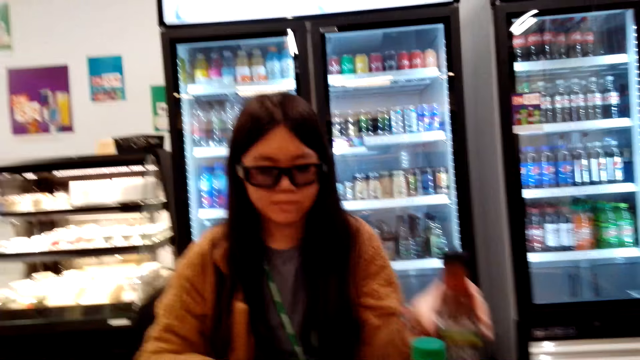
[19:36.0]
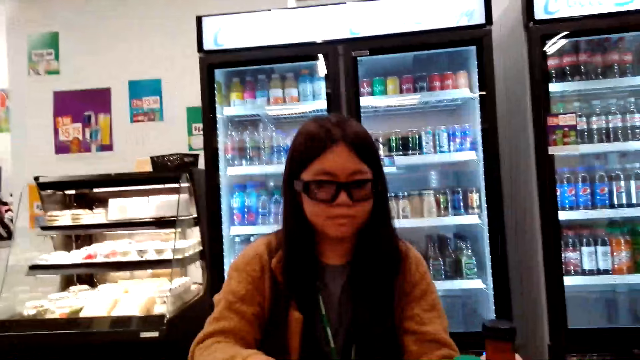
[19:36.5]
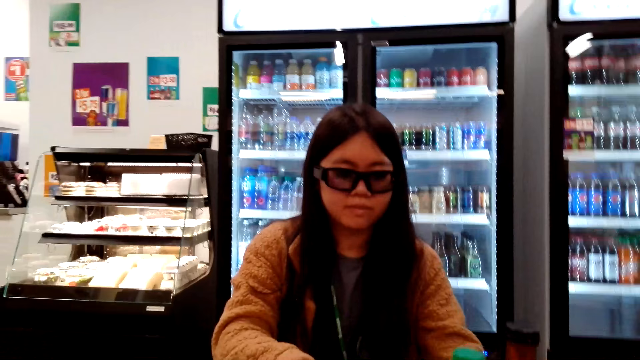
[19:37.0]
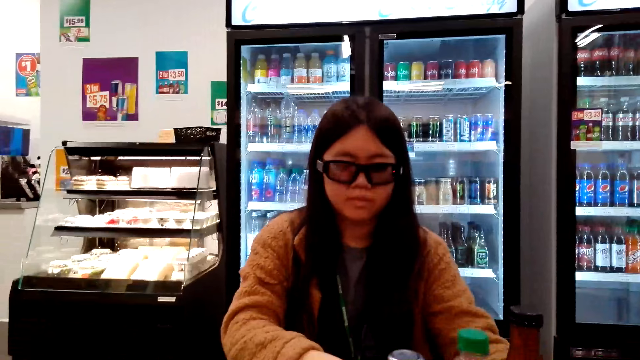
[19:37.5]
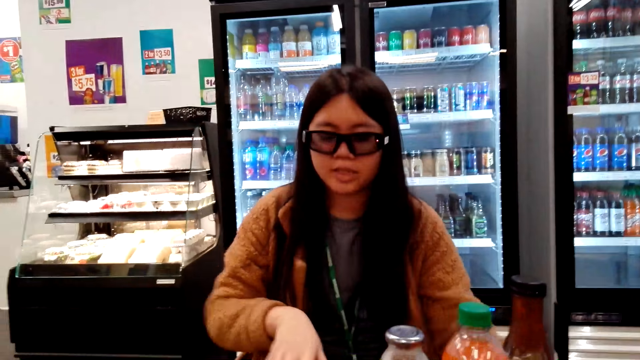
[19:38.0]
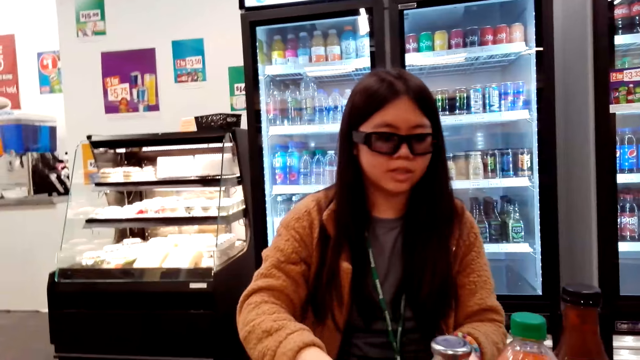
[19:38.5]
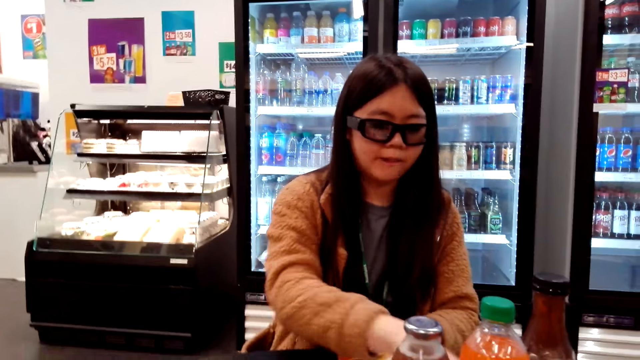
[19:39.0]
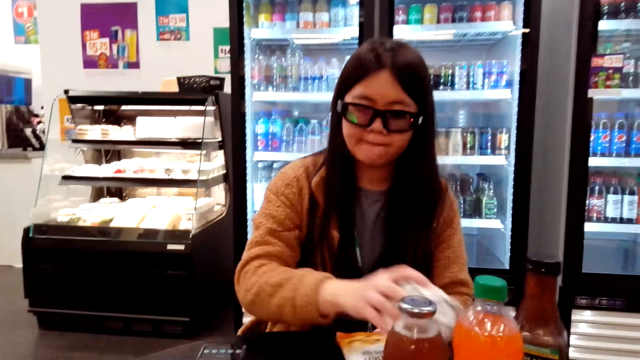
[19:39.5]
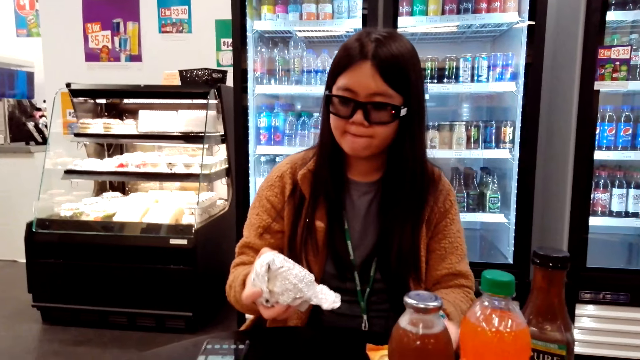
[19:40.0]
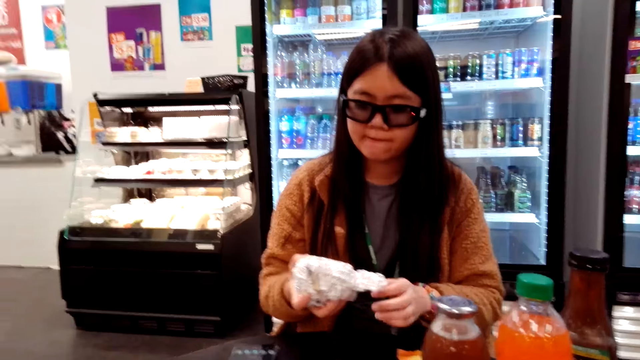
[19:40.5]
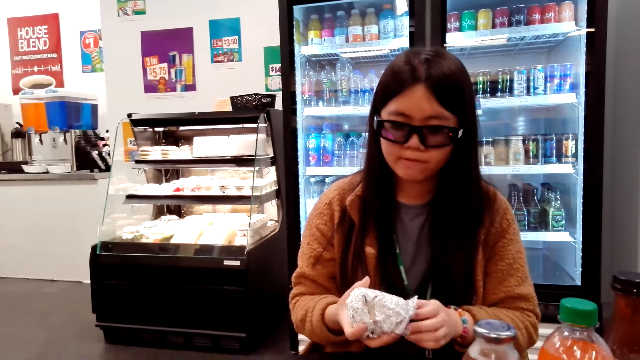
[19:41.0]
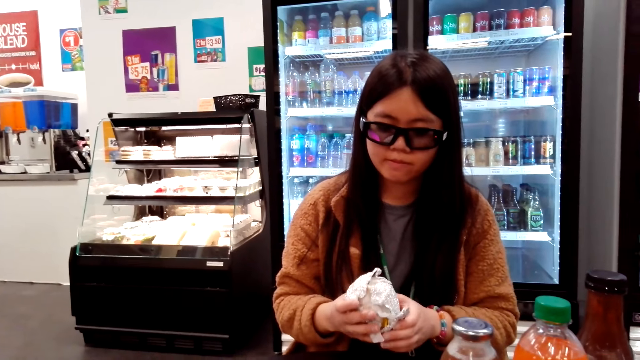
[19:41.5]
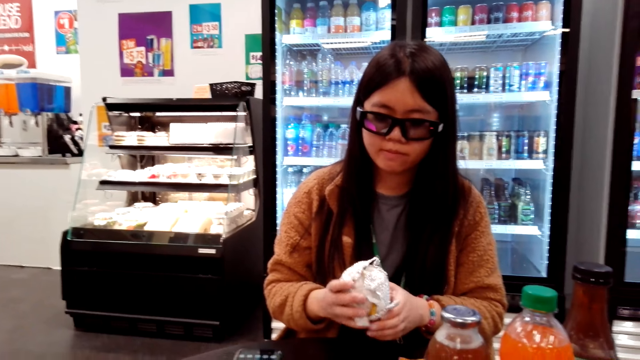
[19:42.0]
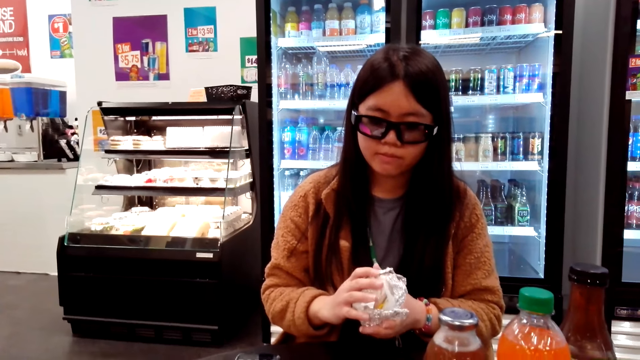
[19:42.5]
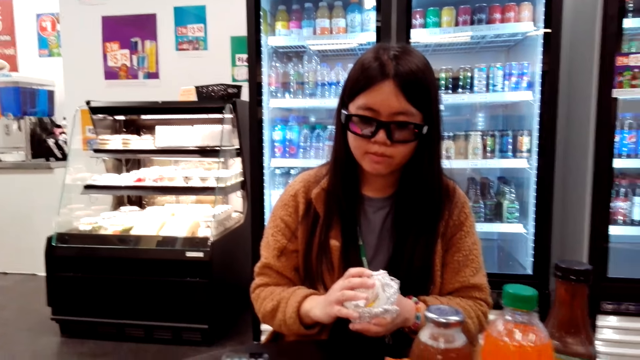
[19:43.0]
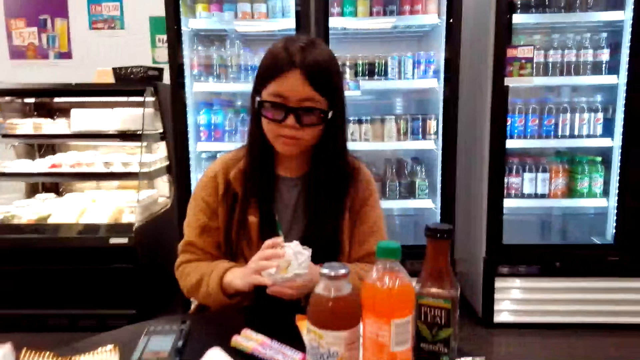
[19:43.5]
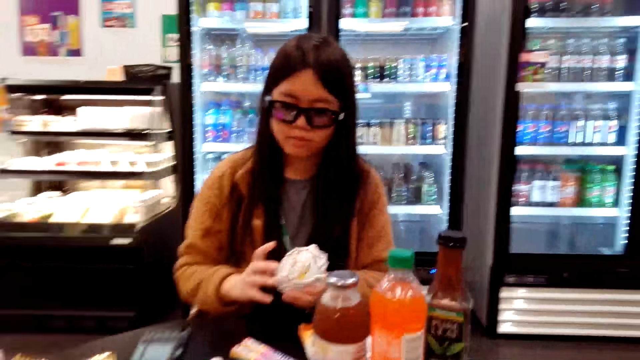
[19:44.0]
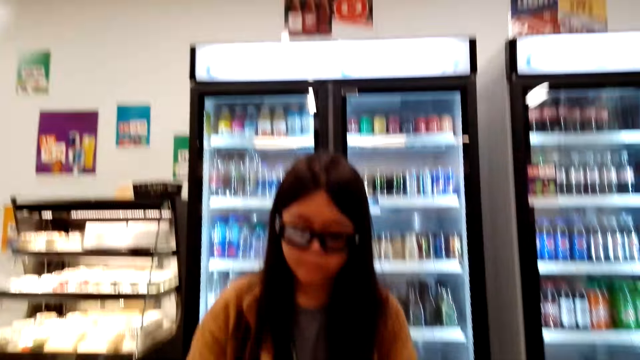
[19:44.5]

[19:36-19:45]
The woman puts down the bottle of drink. The camera wearer picks up something.

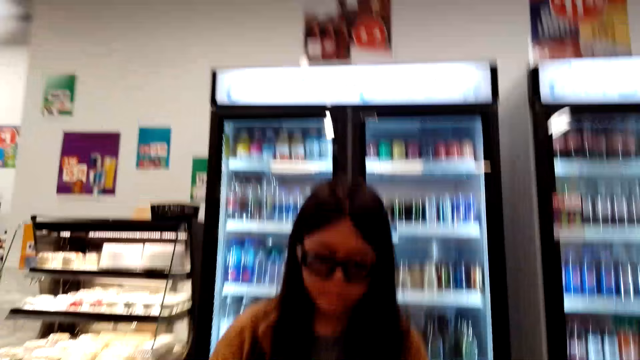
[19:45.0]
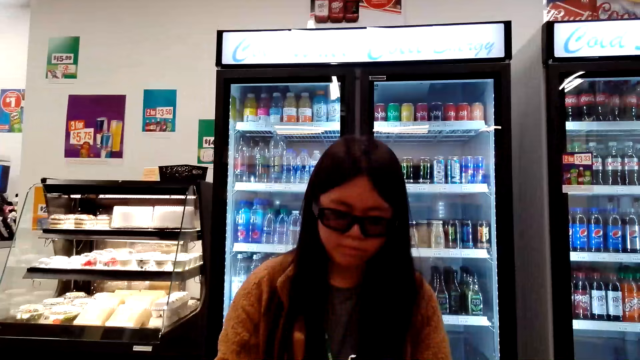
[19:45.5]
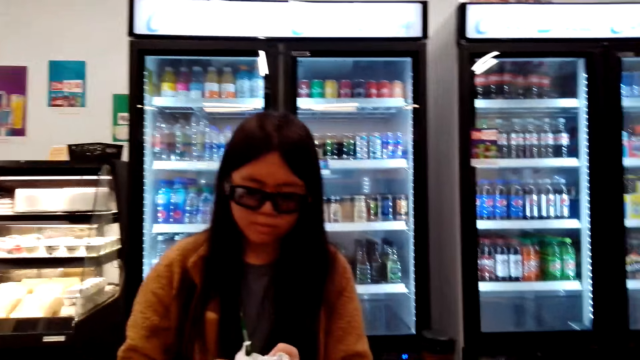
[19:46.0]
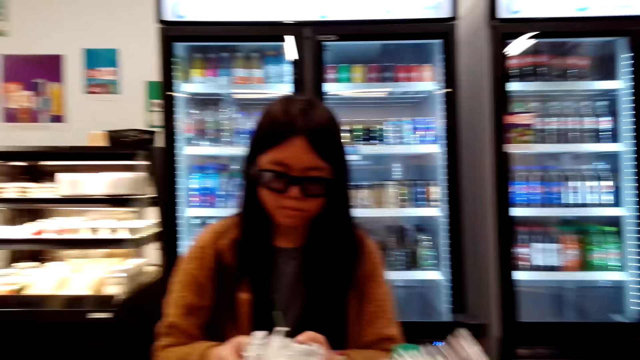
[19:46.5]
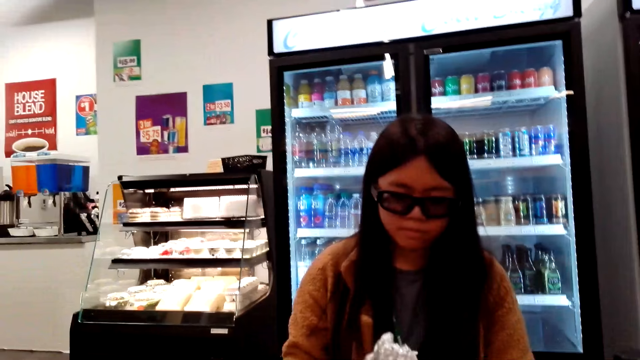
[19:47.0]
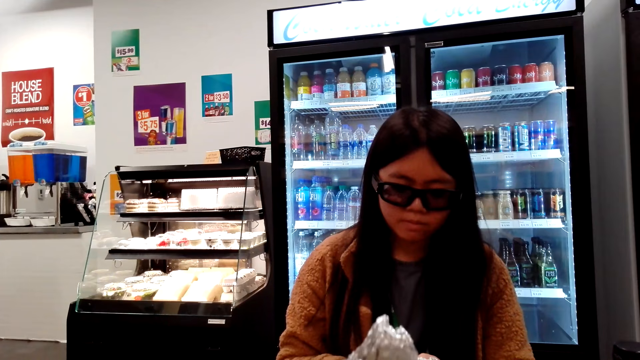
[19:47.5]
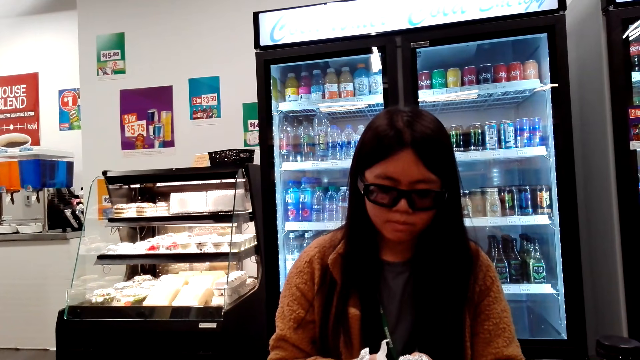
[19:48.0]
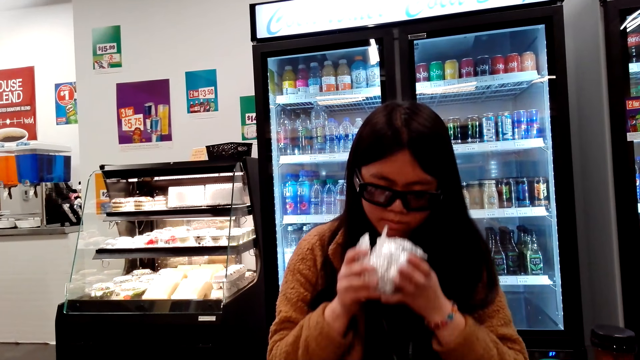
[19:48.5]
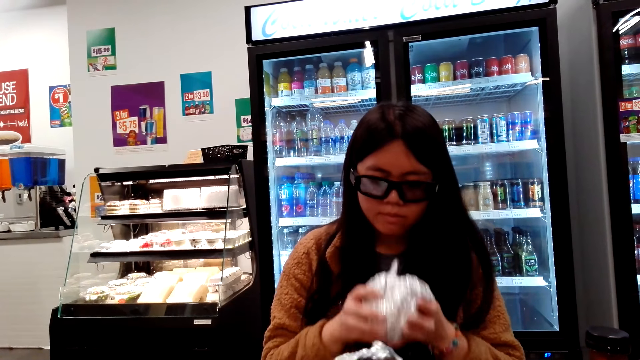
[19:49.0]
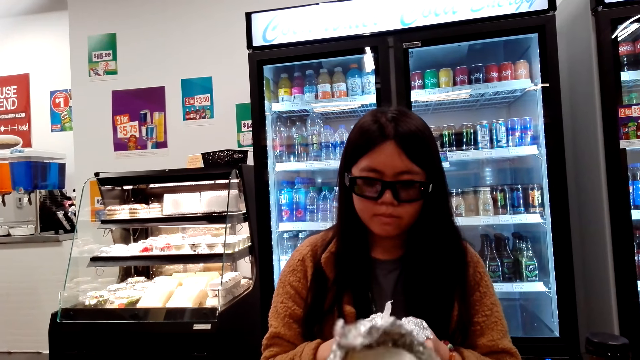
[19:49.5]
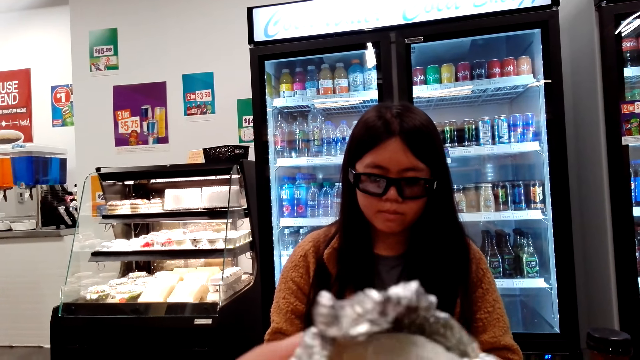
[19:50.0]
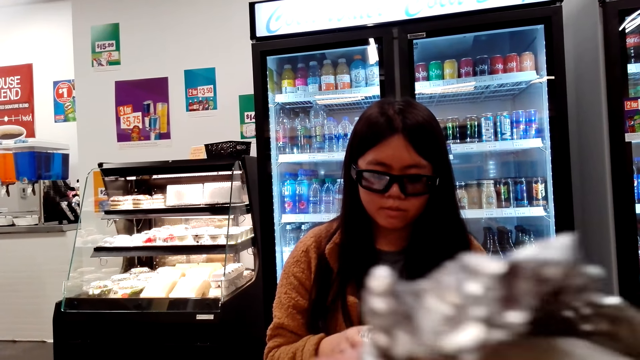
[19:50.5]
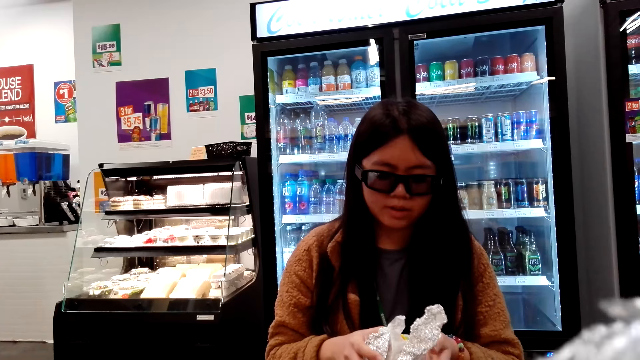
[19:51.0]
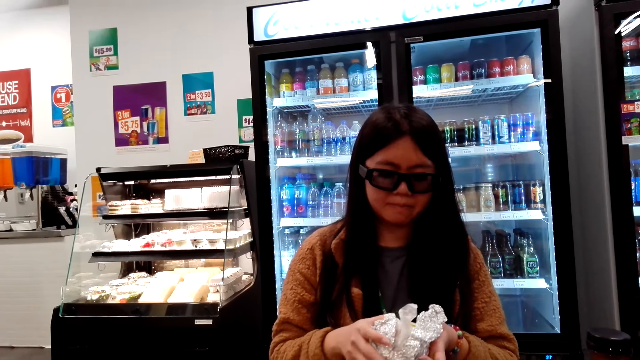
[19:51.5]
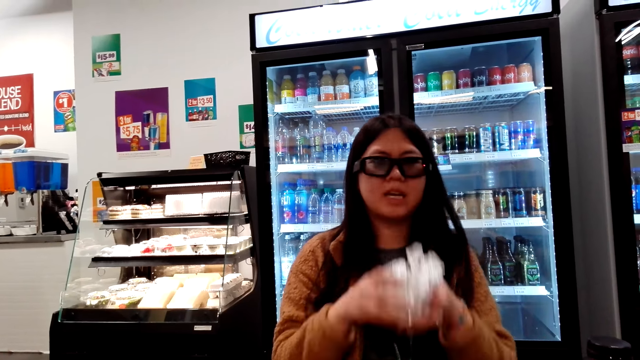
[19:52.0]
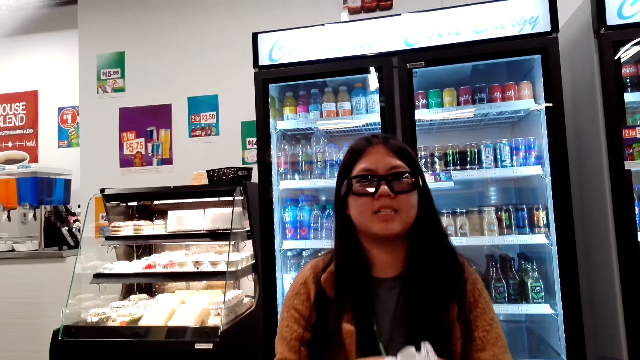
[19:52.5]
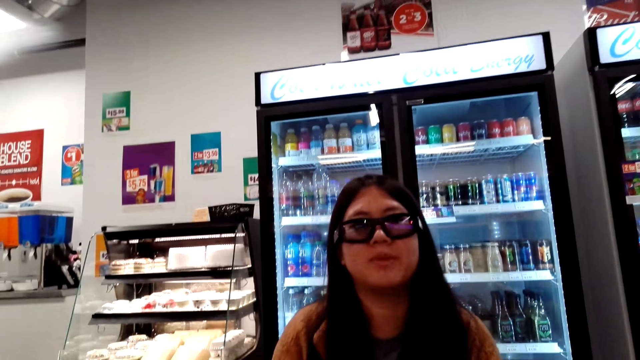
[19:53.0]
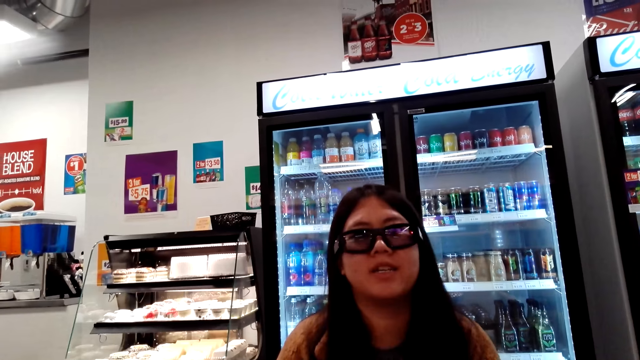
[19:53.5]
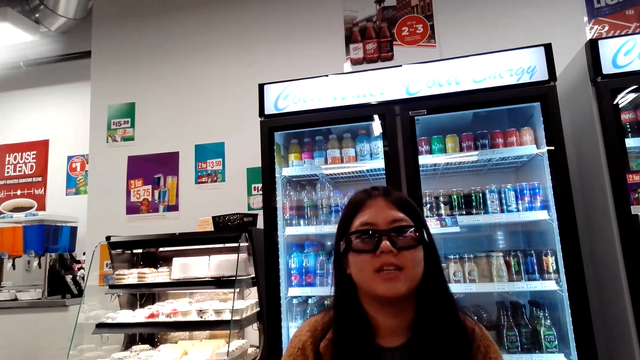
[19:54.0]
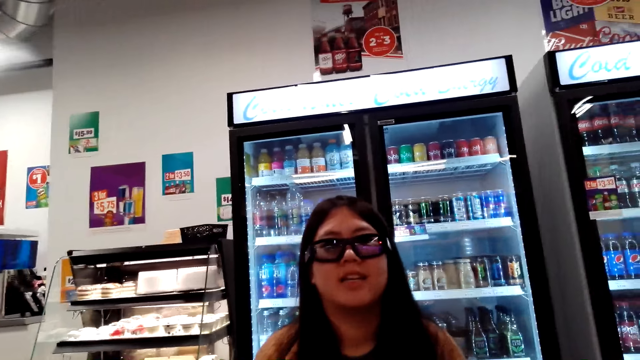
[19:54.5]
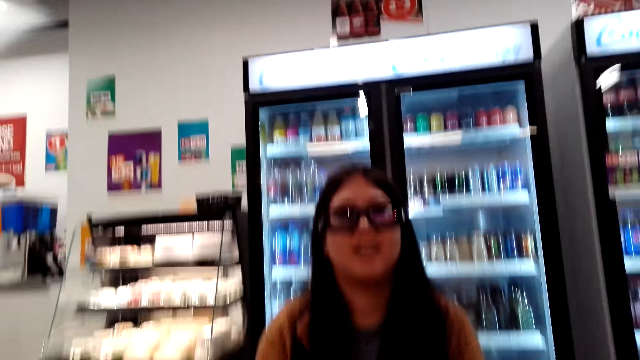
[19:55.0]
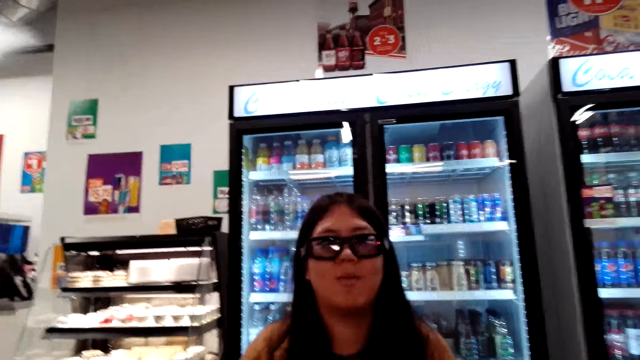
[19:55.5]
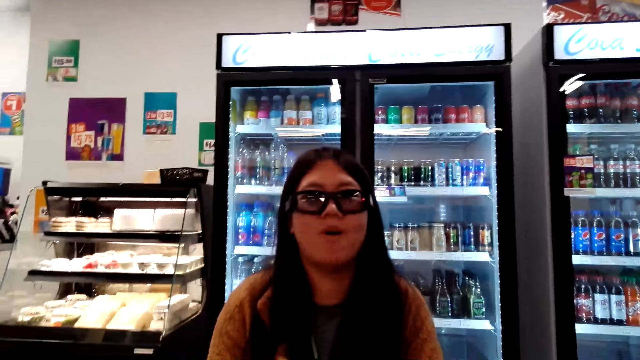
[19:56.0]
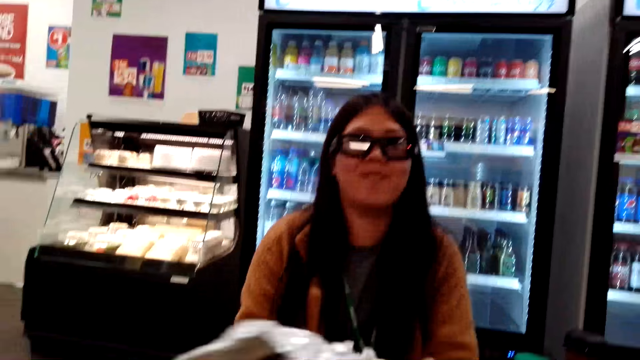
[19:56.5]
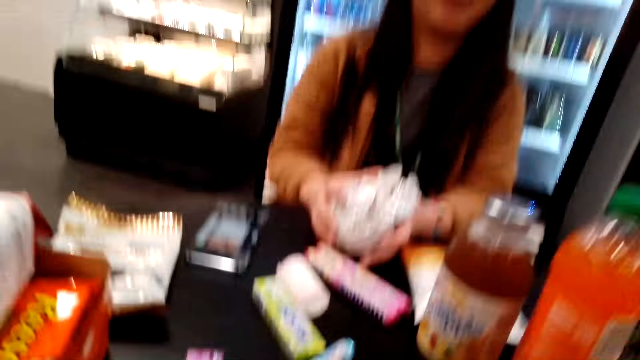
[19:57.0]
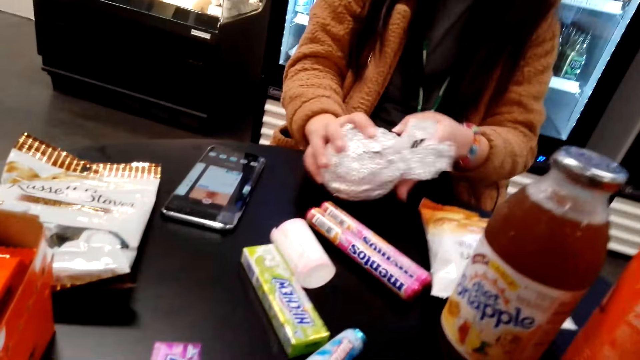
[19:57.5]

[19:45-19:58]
The camera wearer talks to the woman. They pick up something. They eat a sandwich. They dialogue with the woman.
